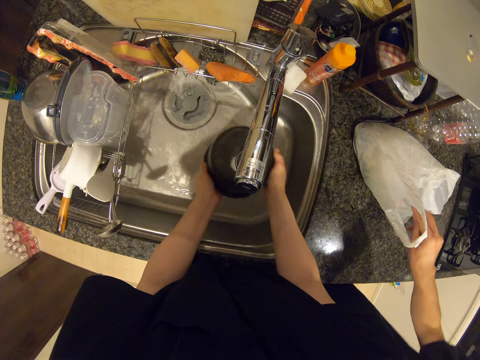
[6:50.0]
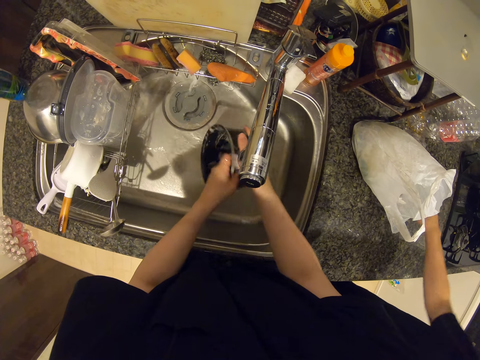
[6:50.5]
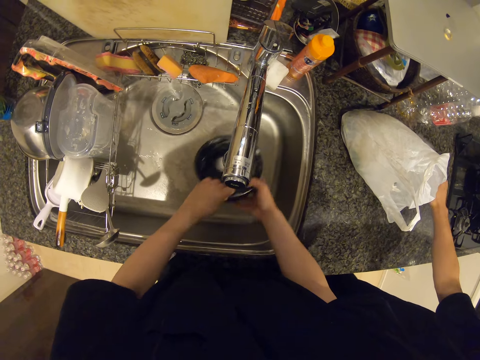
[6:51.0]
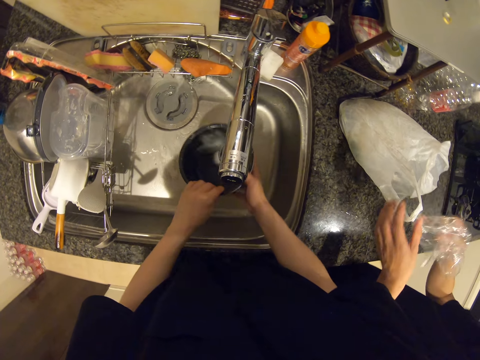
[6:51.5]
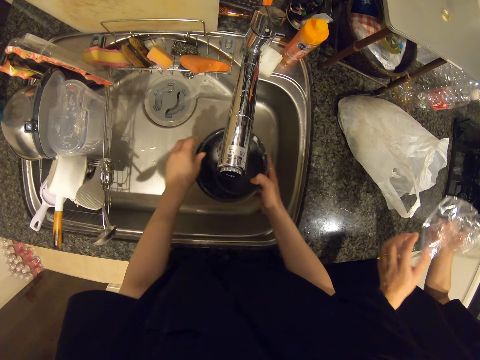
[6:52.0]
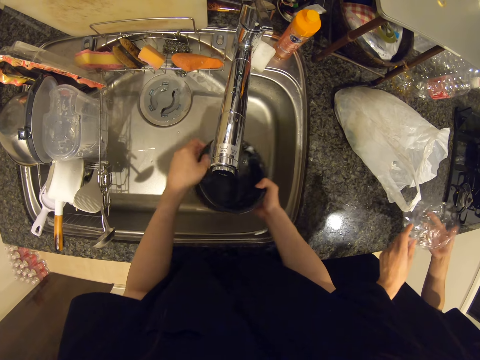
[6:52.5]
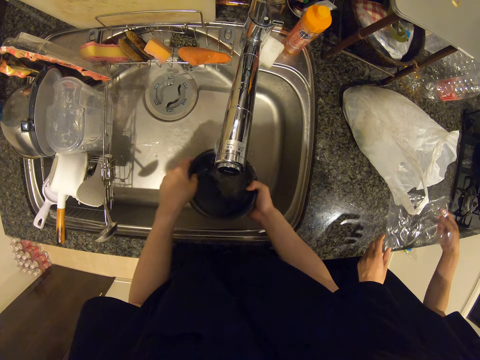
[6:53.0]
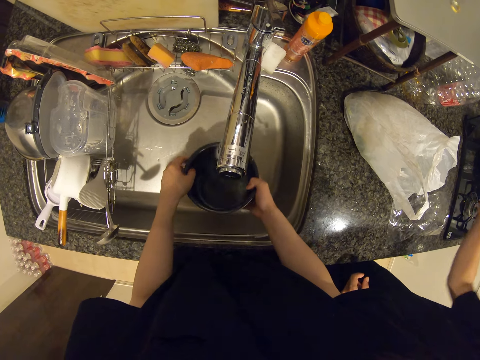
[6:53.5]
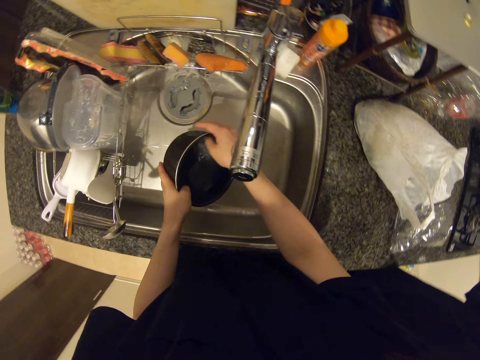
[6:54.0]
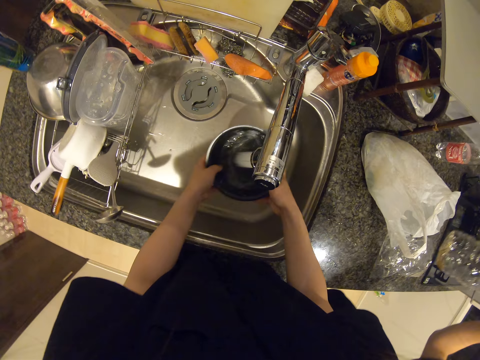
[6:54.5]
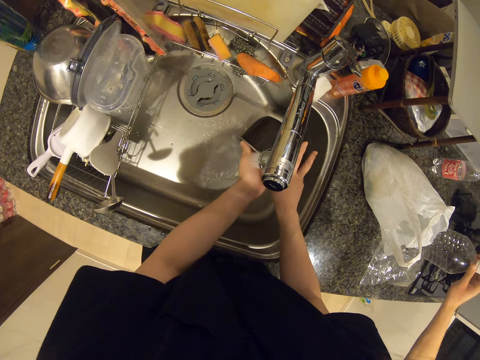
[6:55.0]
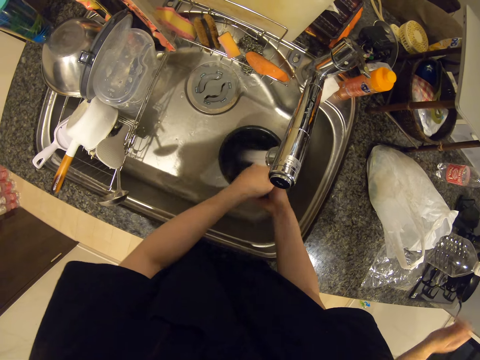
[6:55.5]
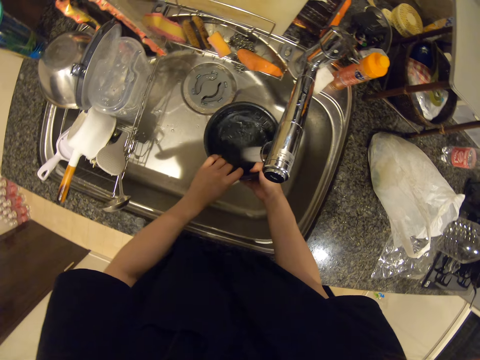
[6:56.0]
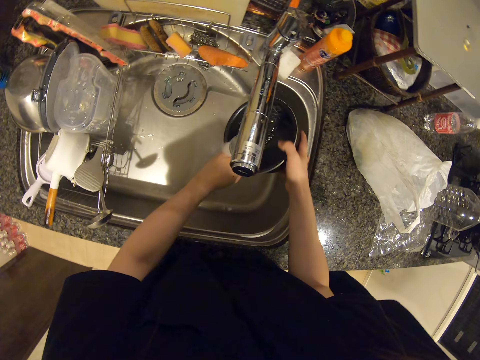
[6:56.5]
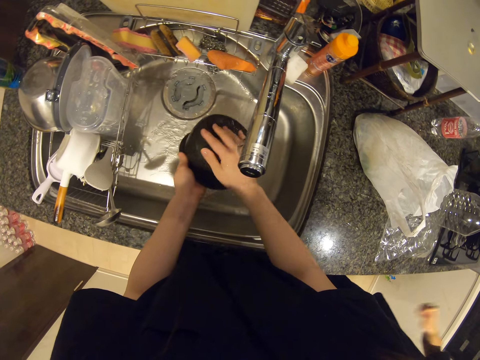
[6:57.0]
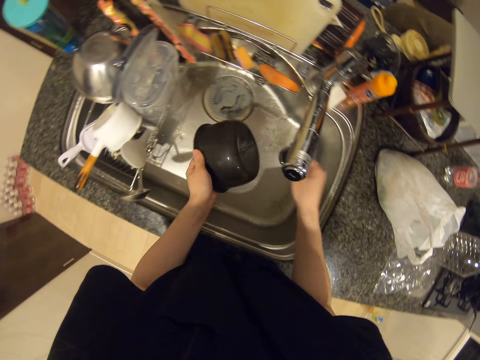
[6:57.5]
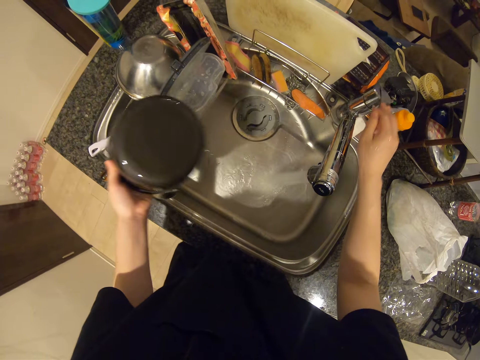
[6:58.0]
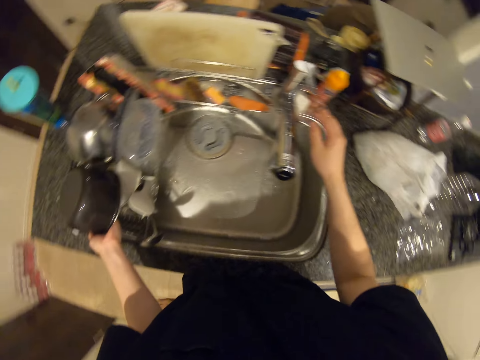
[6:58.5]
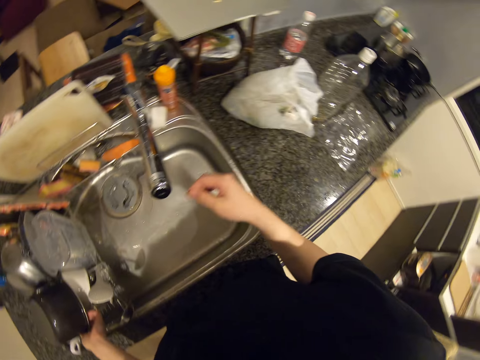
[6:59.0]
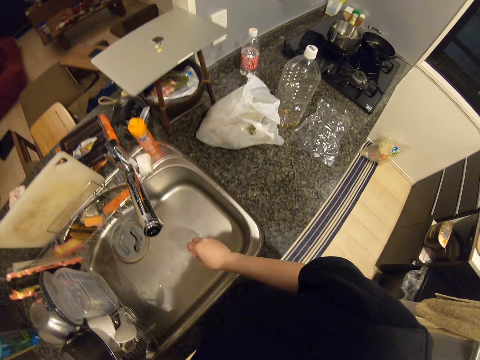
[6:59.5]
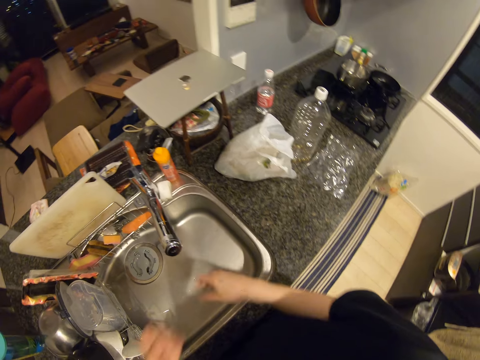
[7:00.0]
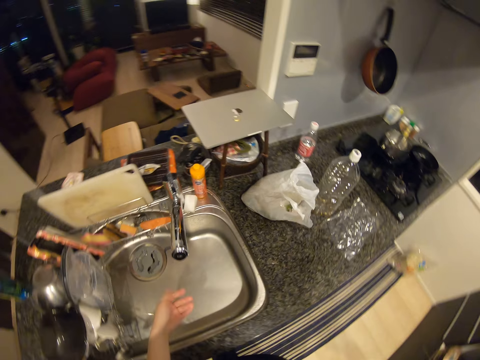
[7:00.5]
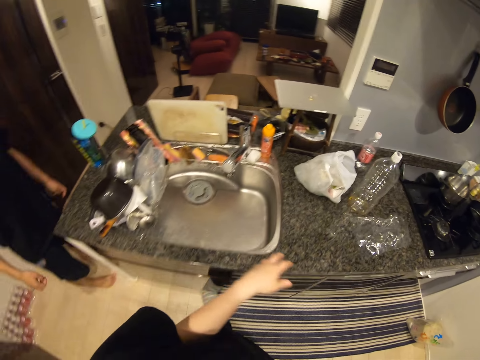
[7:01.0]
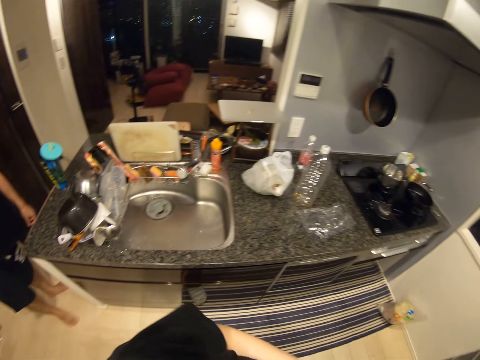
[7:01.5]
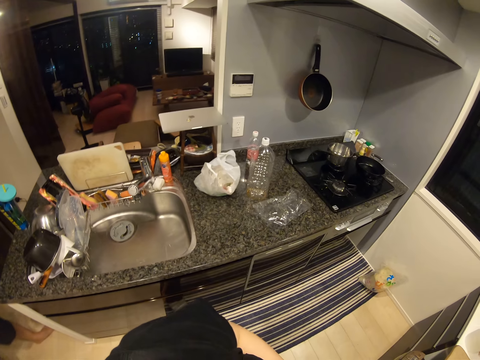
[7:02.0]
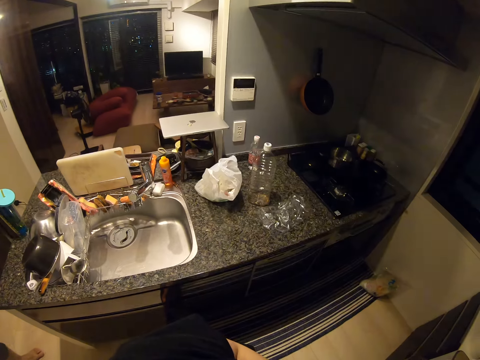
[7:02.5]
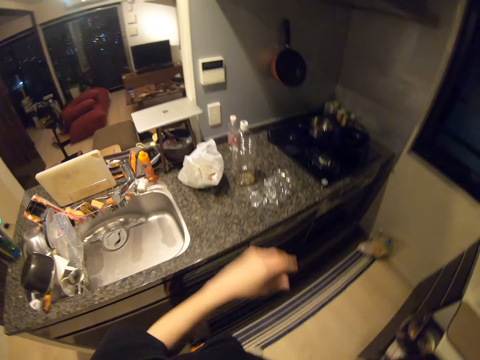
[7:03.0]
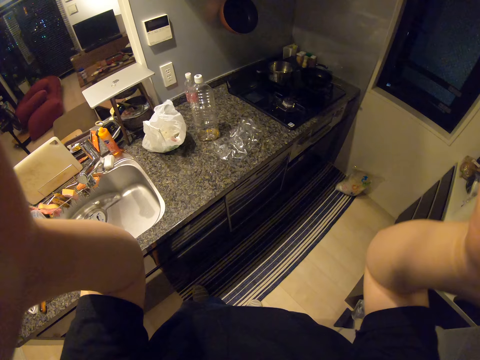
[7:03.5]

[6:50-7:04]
A man takes the polythene paper. He takes the bottle and puts the bottle on the sink. The camera wearer closes the tap by its handle with her right hand. She puts the cooking pot in a plate rack on the sink with her left hand. She flaps her hands. She turns off the kitchen light. She shakes her hands. She raises her hands towards the camera on her head.
